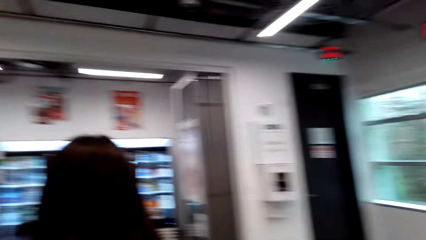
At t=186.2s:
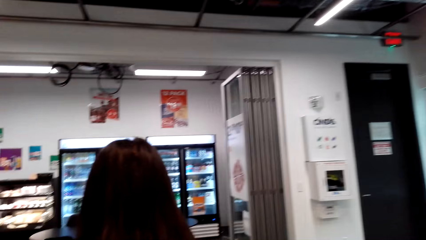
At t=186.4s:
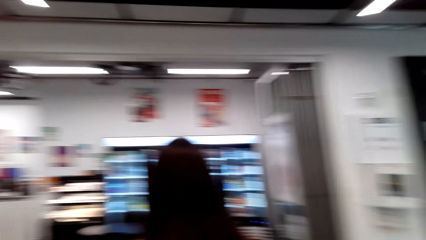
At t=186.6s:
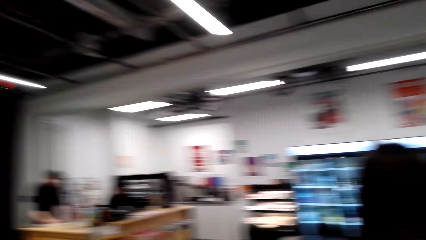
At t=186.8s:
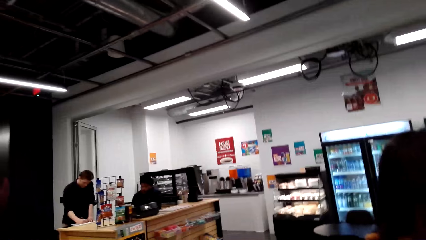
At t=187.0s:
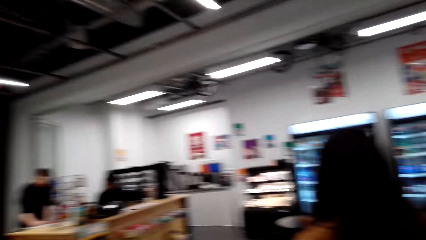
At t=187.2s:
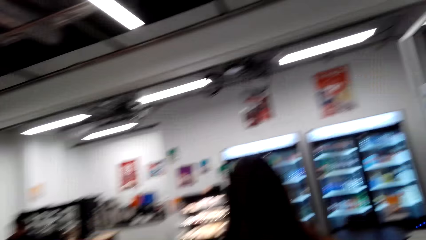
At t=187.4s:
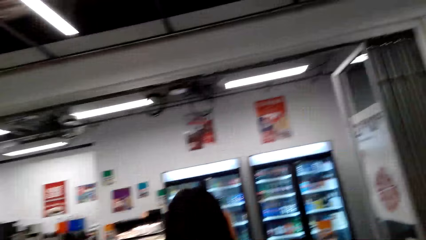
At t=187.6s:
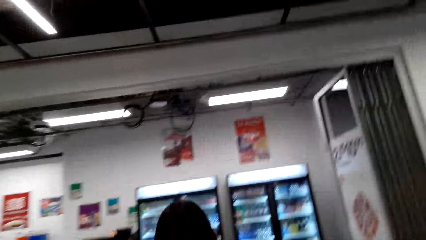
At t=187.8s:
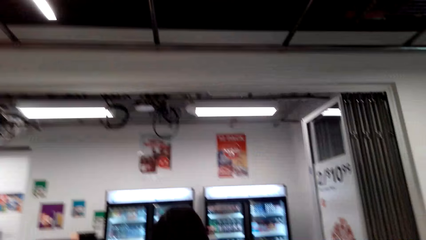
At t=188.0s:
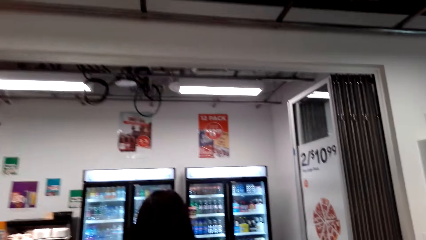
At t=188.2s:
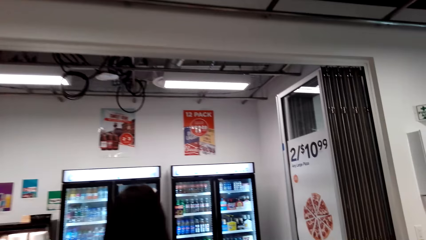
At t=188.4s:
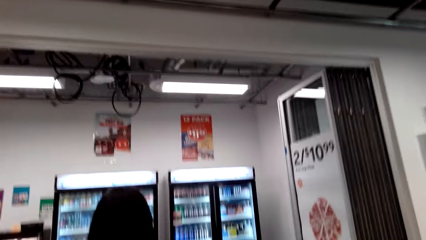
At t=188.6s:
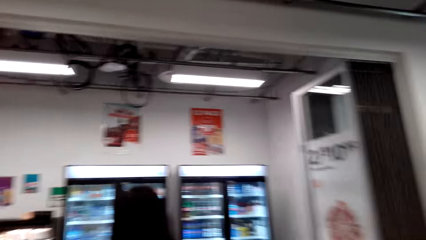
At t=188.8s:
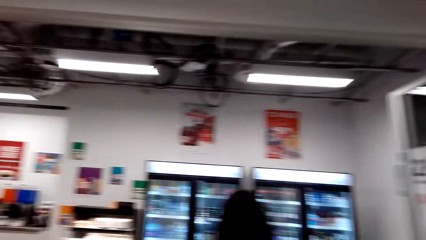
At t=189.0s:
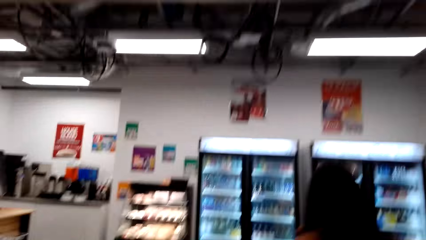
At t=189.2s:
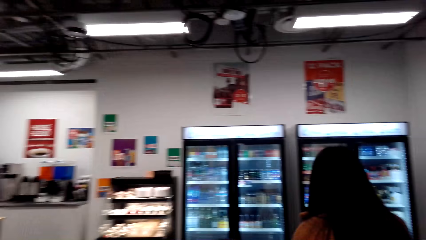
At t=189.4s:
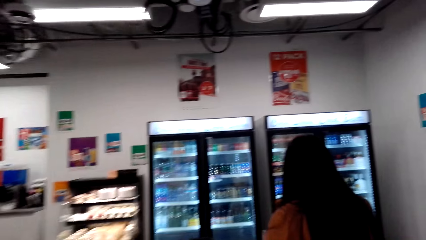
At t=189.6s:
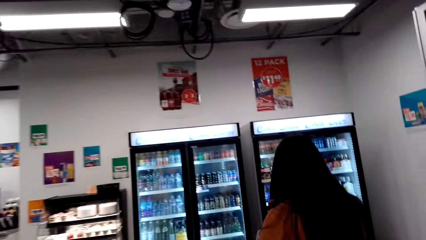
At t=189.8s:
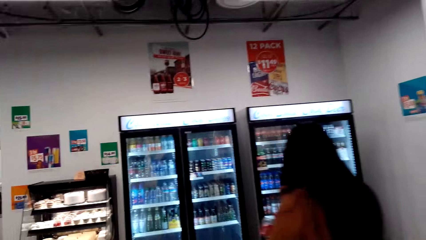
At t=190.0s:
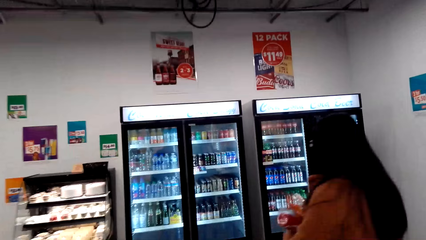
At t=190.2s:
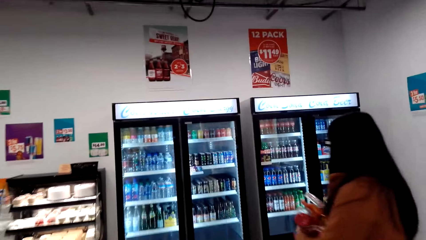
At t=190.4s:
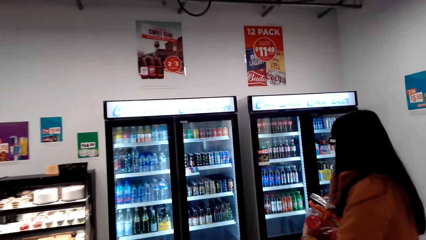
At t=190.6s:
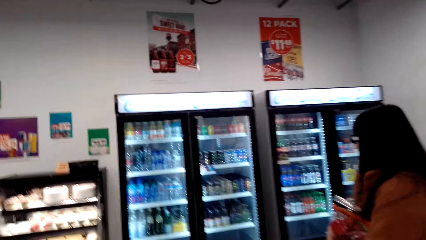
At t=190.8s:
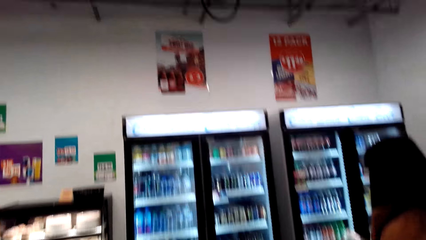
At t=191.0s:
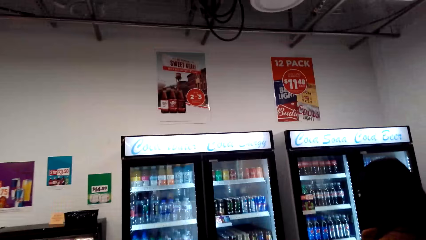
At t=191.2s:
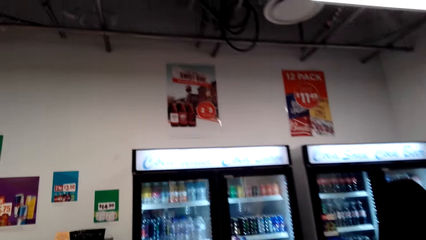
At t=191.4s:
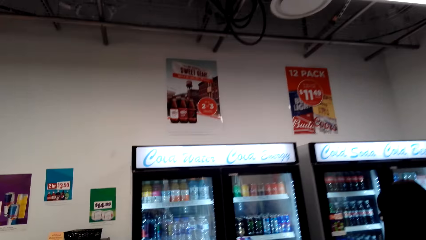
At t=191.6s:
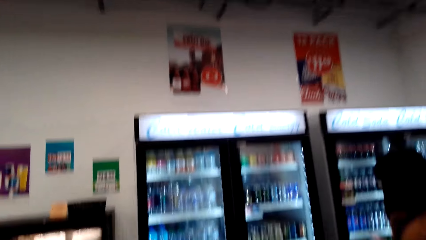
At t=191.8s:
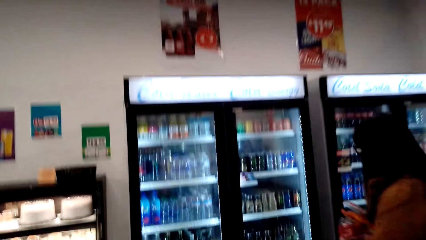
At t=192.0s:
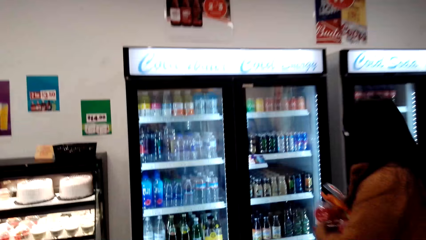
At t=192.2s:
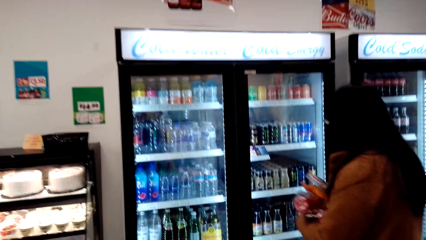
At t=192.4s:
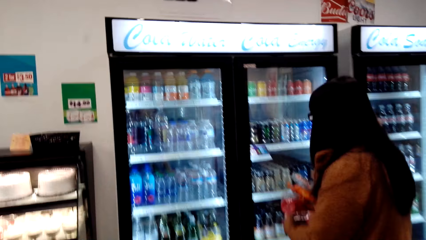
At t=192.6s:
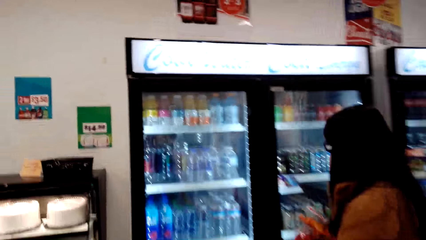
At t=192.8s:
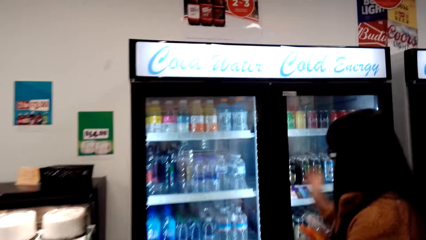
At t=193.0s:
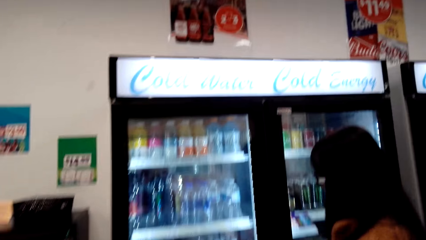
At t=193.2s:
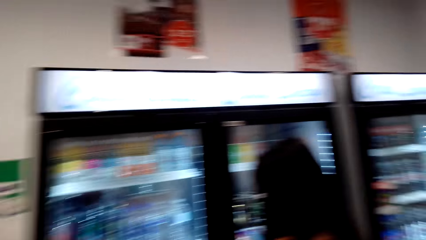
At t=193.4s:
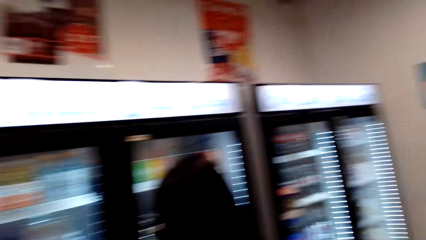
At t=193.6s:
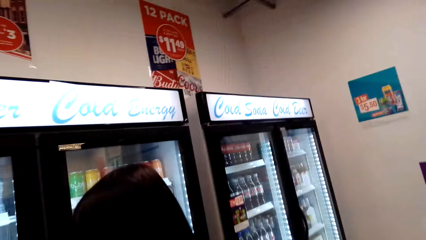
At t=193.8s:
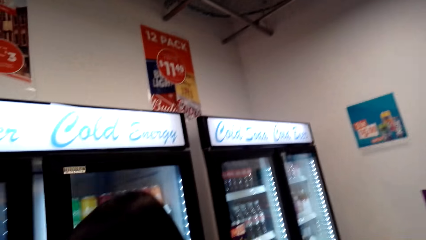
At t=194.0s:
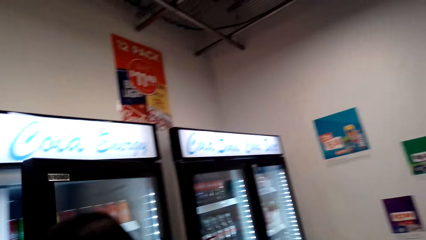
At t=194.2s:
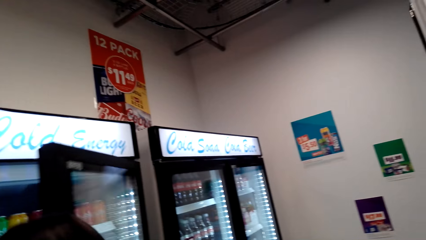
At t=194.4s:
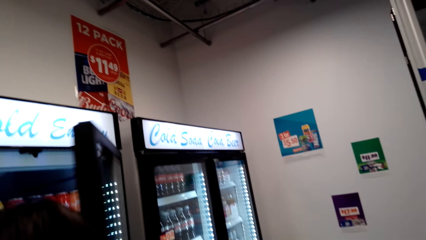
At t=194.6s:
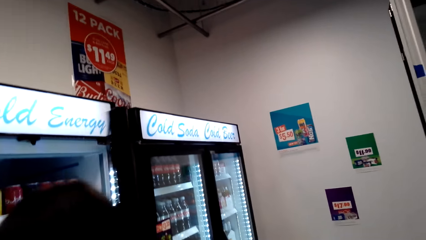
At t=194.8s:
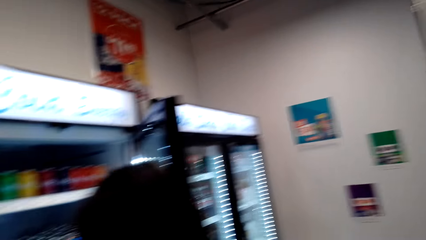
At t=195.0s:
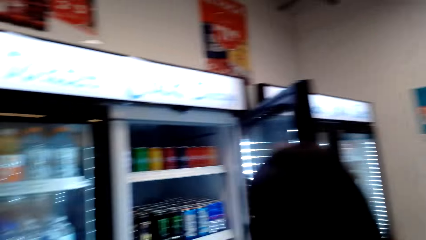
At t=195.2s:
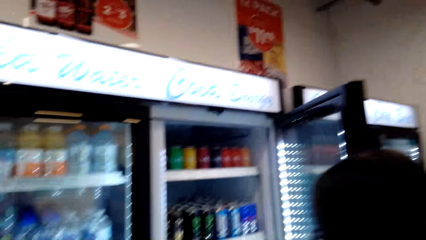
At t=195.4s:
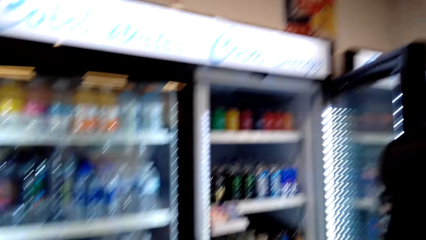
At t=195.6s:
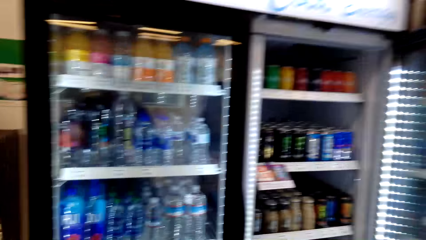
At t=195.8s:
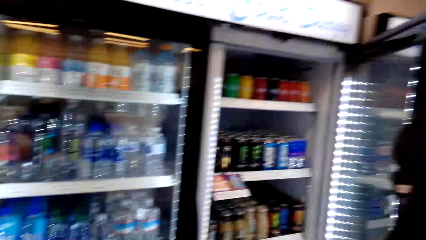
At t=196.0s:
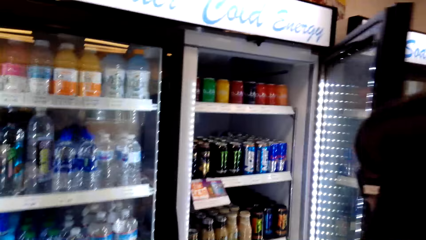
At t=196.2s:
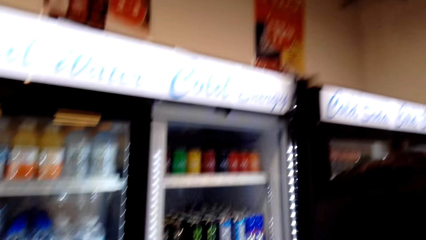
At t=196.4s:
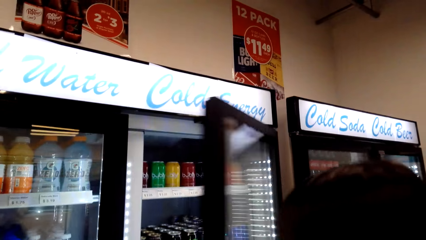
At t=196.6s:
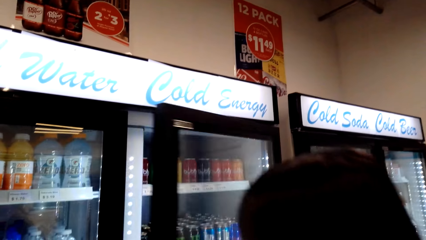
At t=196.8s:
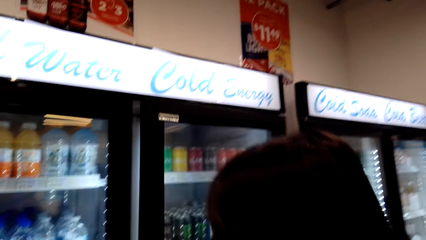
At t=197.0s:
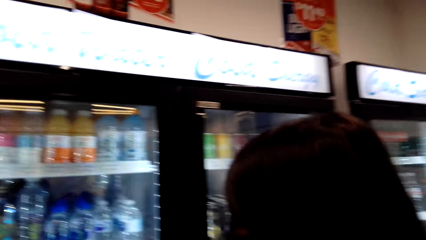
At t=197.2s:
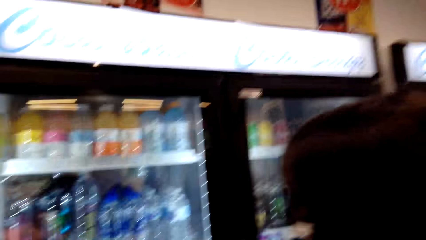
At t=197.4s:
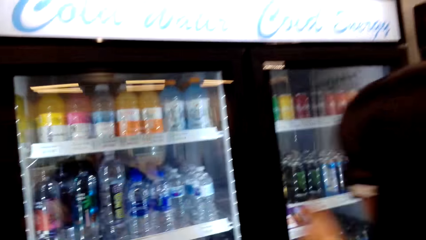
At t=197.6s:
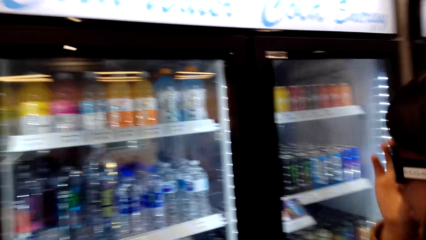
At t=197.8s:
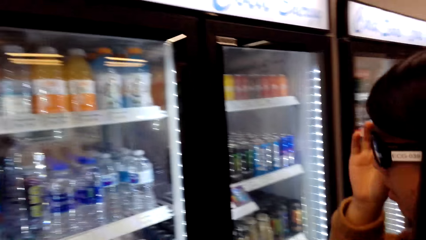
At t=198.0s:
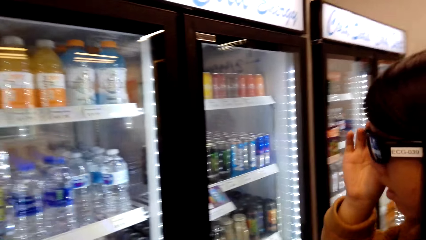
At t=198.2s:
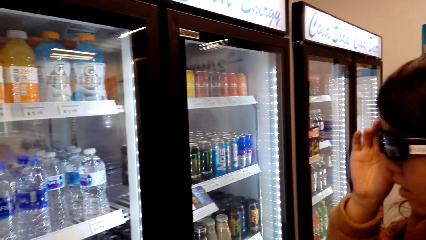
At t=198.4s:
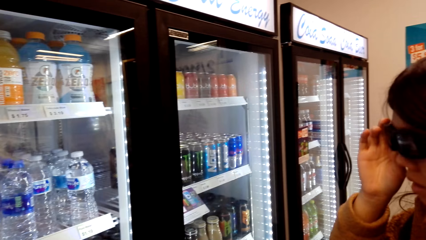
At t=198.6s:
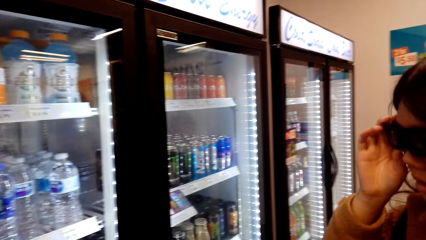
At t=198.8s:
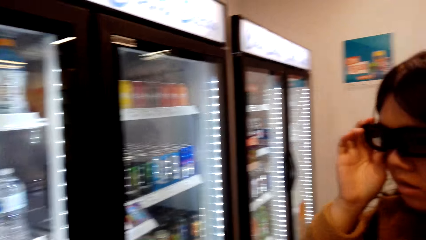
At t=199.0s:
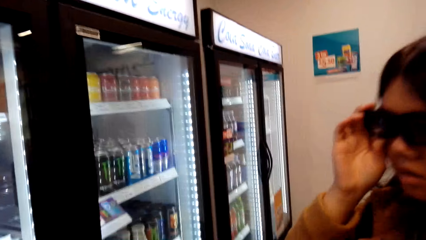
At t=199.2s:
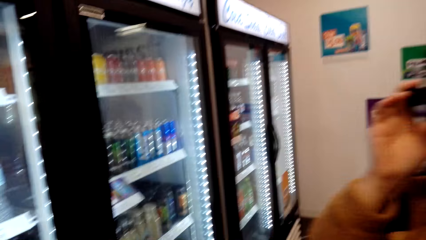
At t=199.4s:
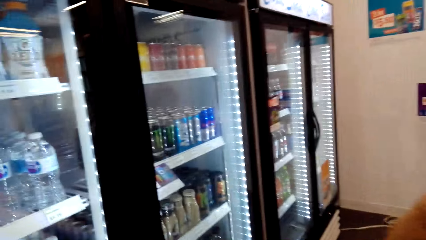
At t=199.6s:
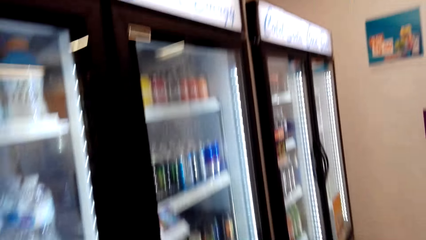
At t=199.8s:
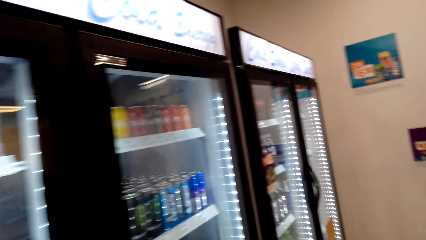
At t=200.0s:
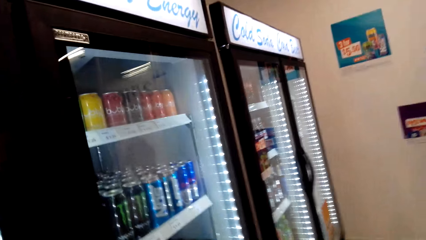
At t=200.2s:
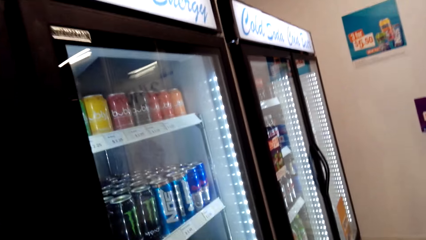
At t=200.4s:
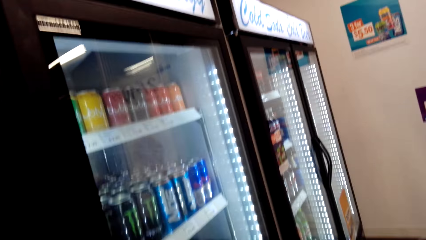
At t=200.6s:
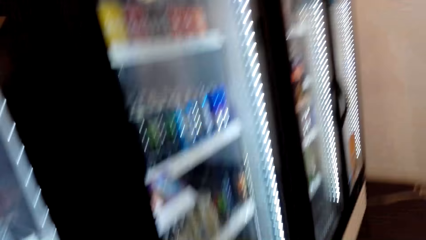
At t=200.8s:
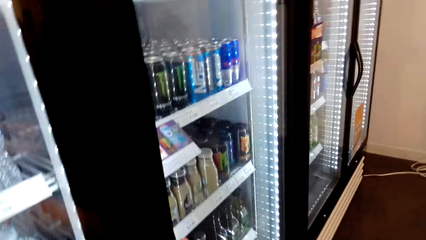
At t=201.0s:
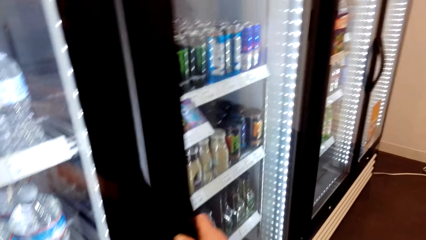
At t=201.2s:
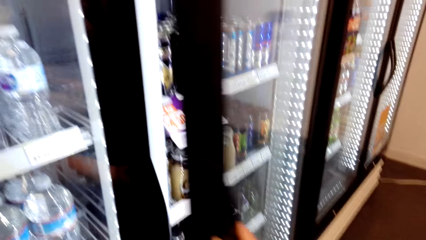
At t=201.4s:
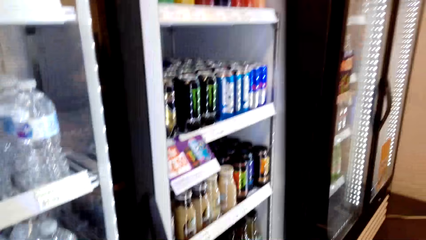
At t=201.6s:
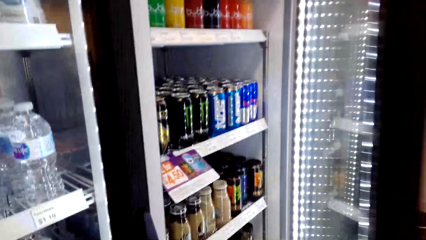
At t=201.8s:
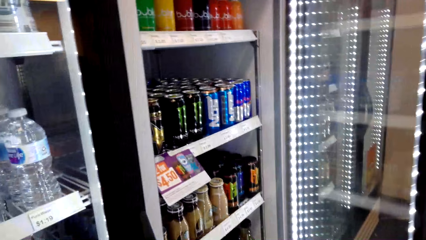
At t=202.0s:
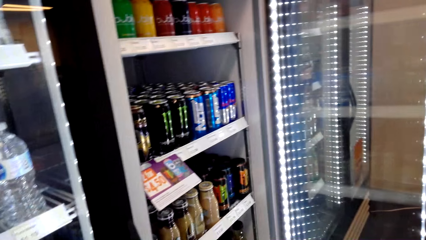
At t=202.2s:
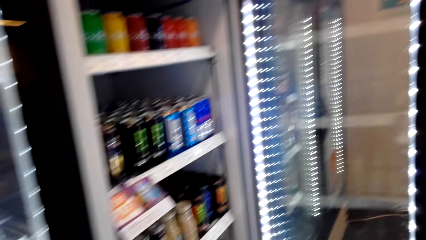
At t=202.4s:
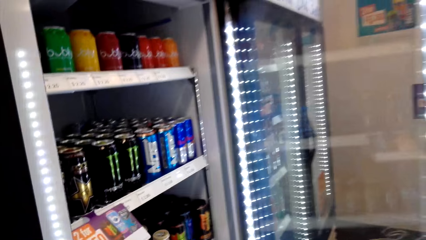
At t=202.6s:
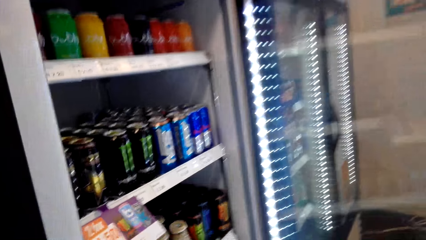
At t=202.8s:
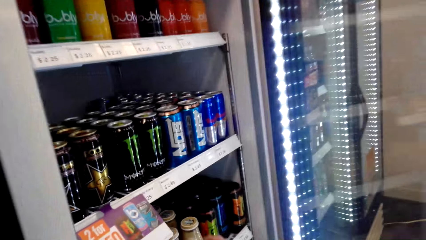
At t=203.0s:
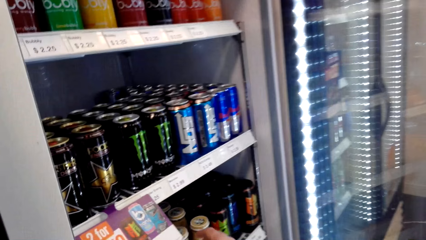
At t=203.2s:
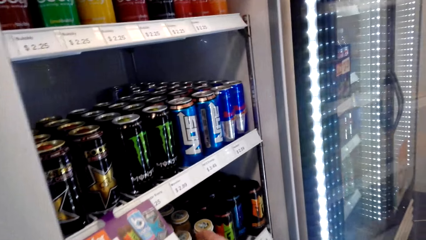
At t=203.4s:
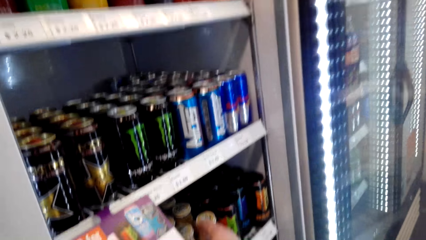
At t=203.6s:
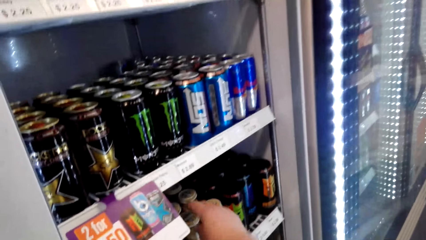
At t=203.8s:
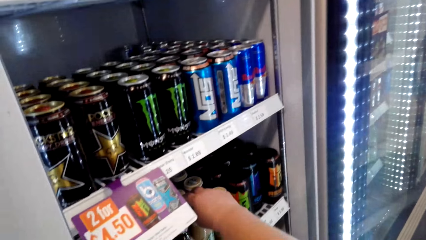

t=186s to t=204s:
The camera wearer walks around. A lady walks around and walks away. The camera wearer walks around. The lady talks with the camera wearer. The camera wearer looks around. The lady opens the fridge door. The camera wearer talks with the lady. The lady closes the fridge. The camera wearer talks with the lady and walks to the fridge. The lady touches the glasses. The camera wearer looks around, talks with the lady, opens the fridge, and talks with the lady.
